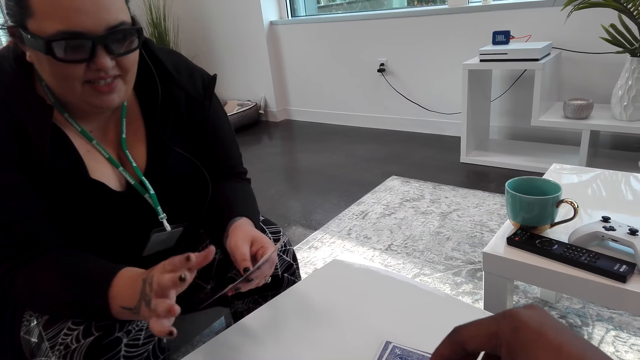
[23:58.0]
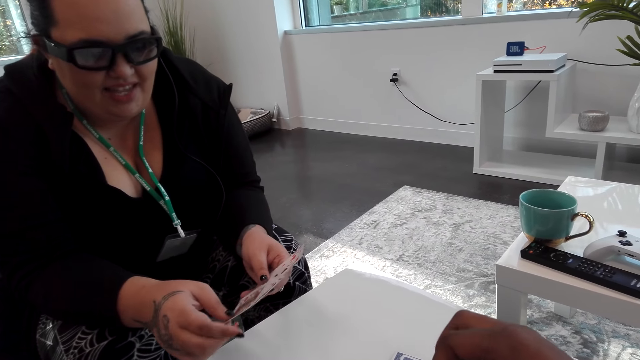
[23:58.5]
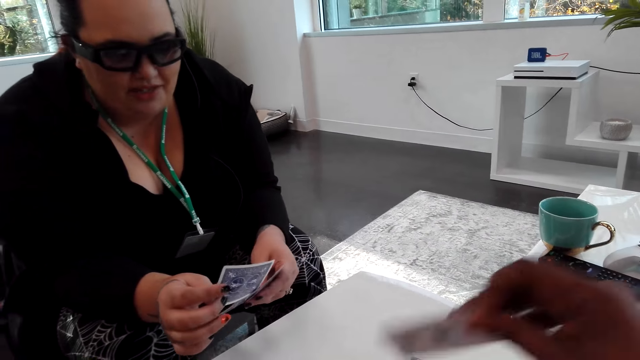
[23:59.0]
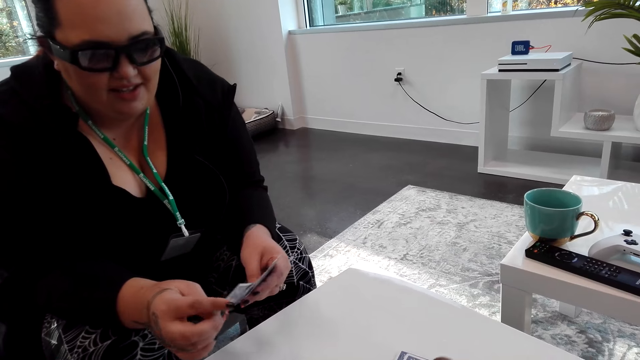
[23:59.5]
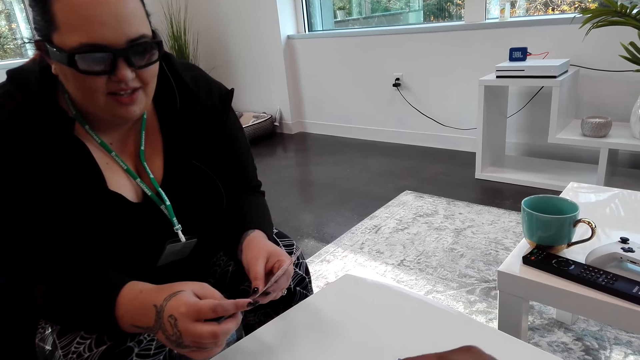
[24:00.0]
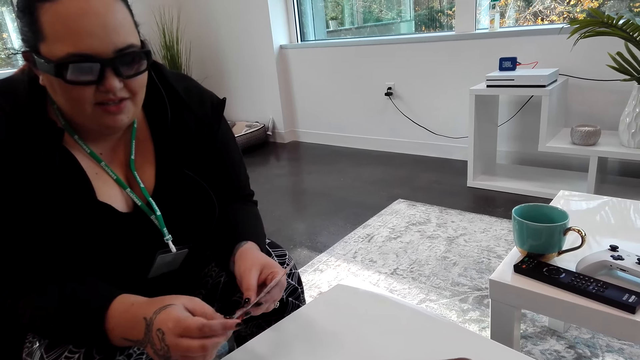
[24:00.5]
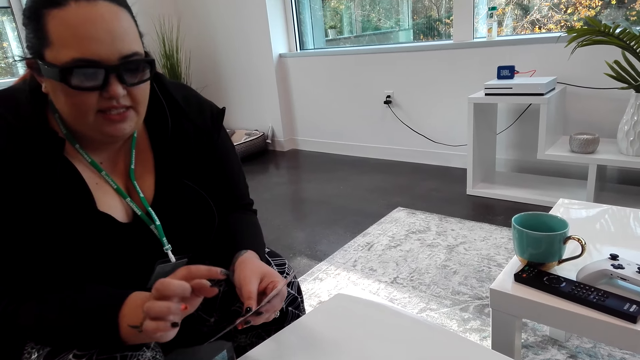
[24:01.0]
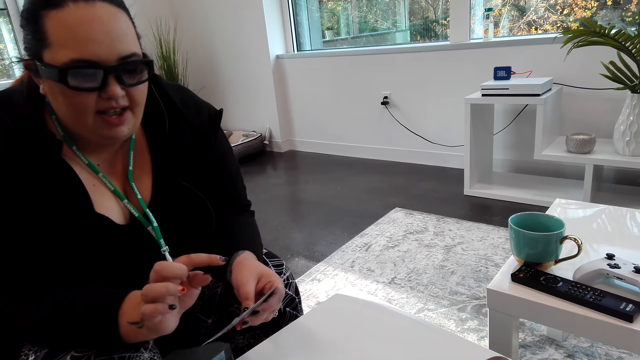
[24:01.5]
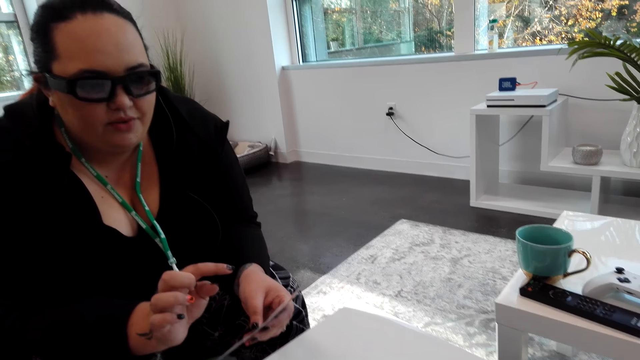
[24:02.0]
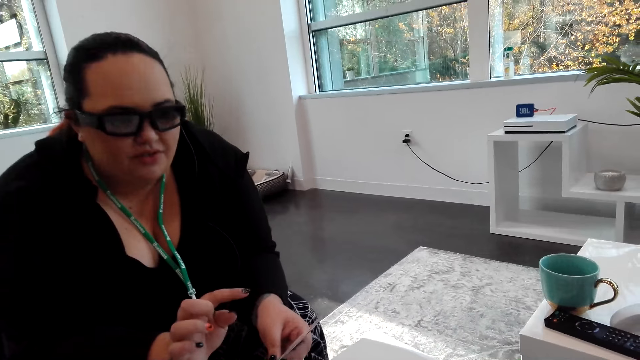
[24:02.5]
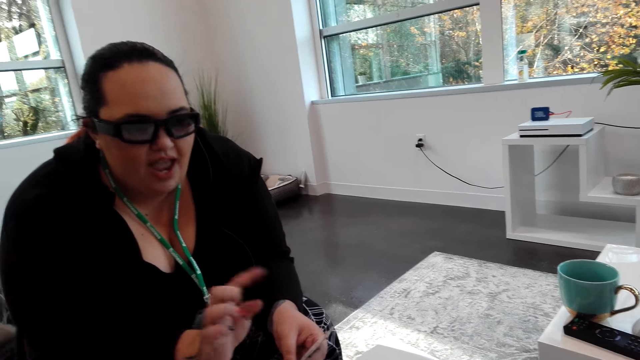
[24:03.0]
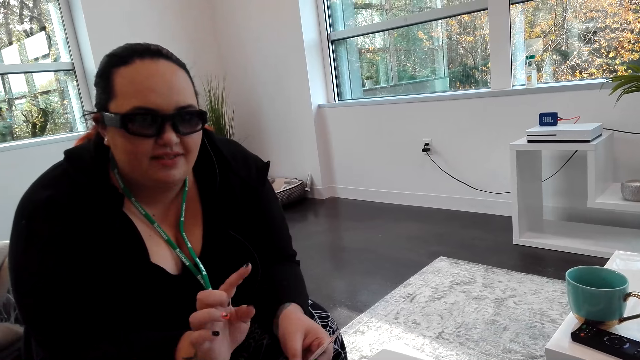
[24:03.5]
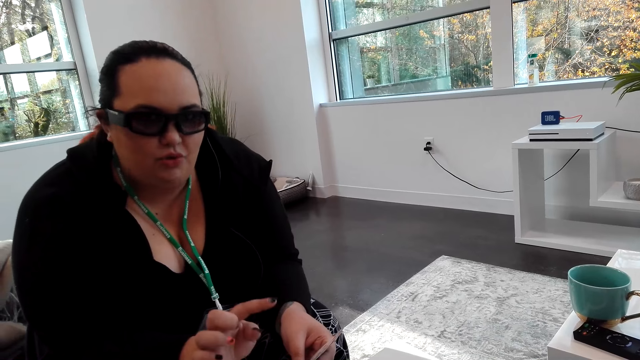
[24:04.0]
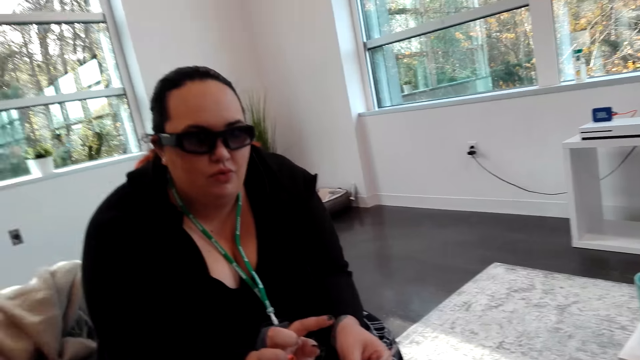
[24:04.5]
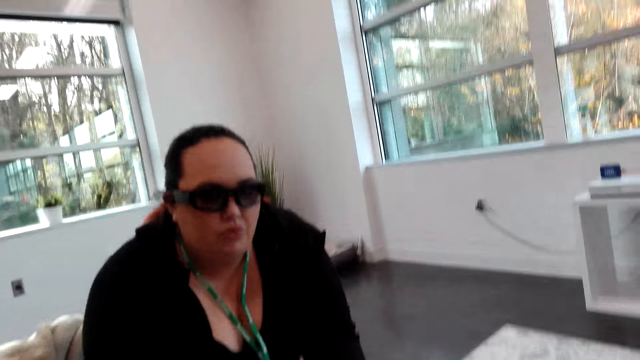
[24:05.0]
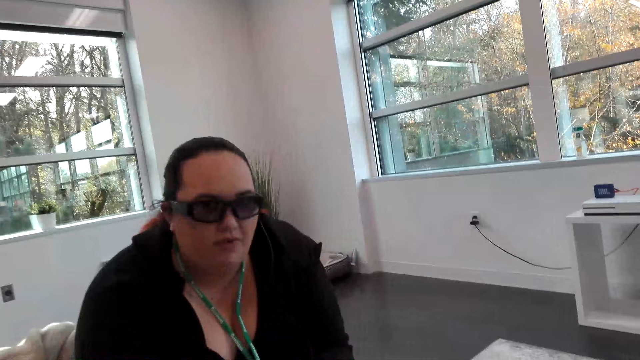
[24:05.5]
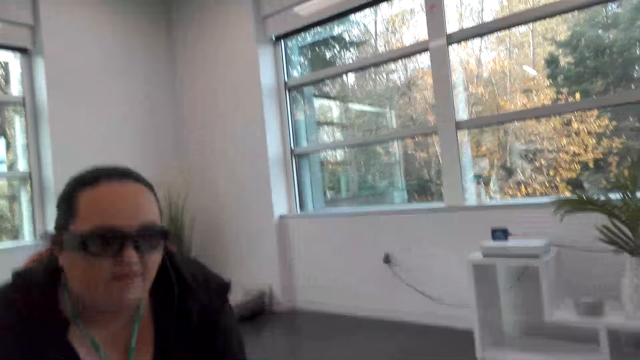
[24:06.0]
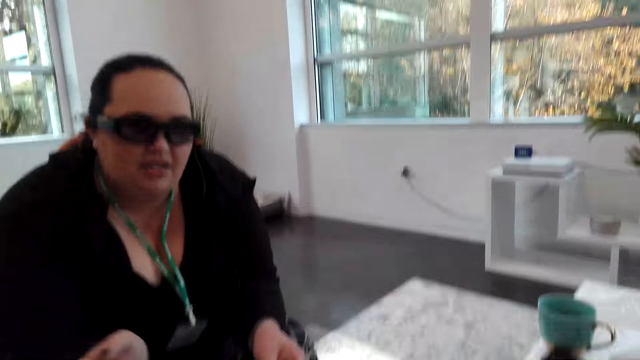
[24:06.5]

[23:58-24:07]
The camera wearer picks up a card. A woman dialogs with the camera wearer.

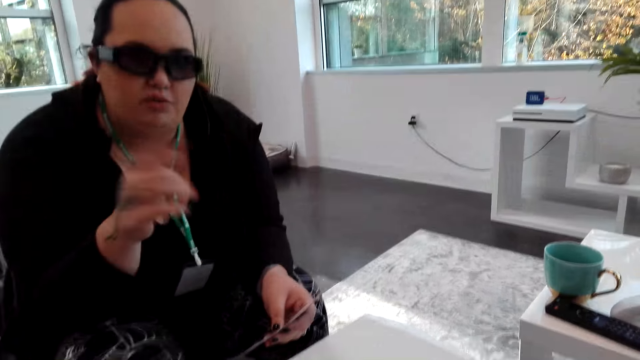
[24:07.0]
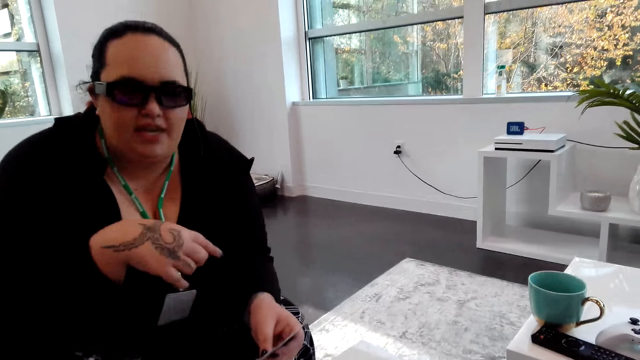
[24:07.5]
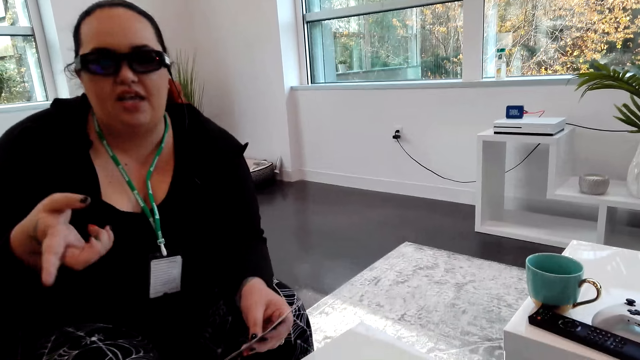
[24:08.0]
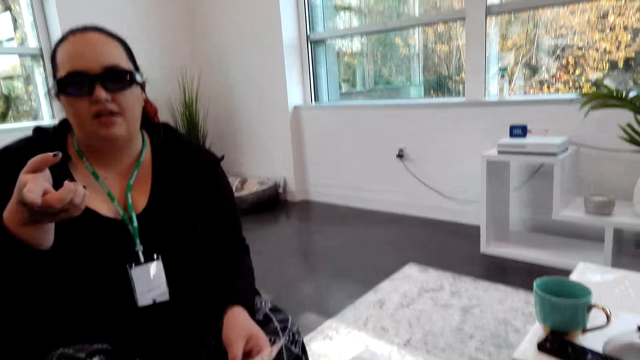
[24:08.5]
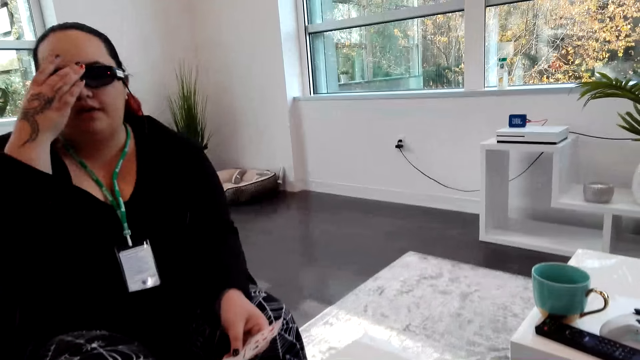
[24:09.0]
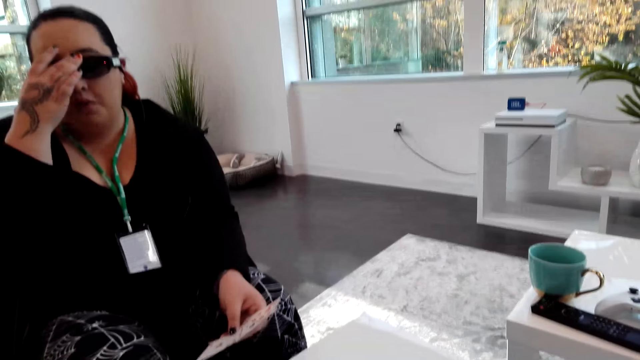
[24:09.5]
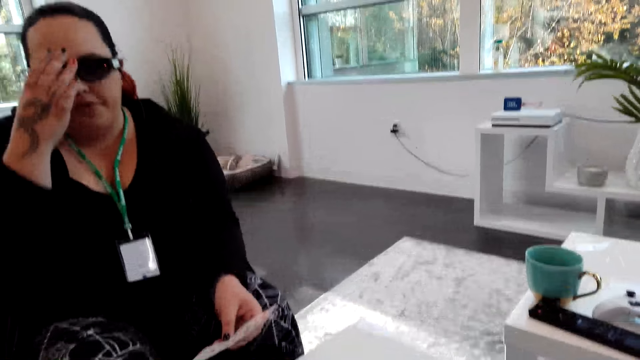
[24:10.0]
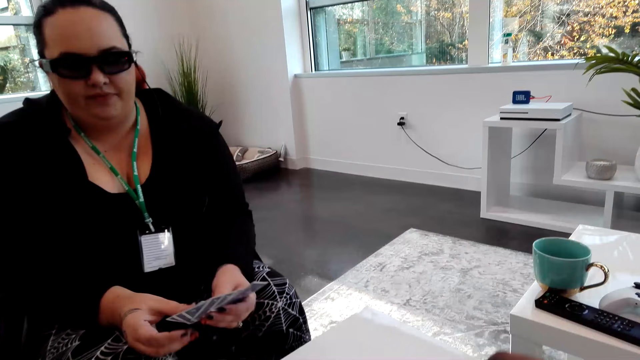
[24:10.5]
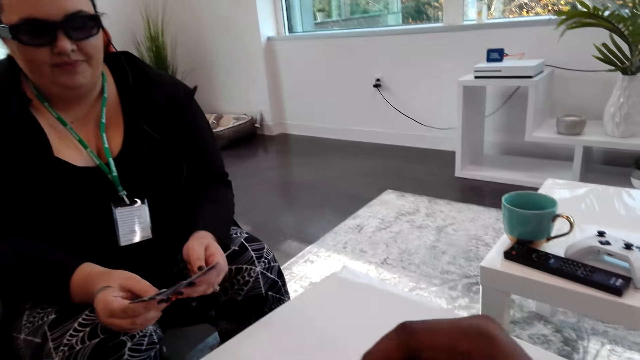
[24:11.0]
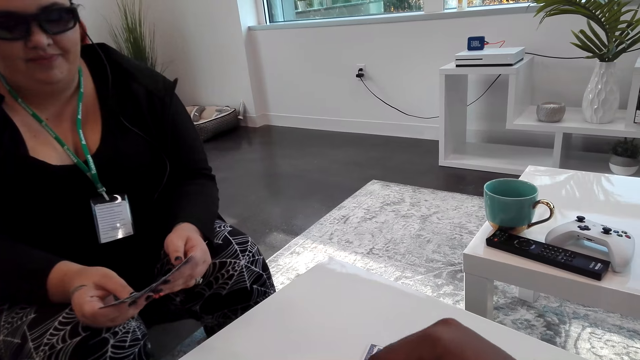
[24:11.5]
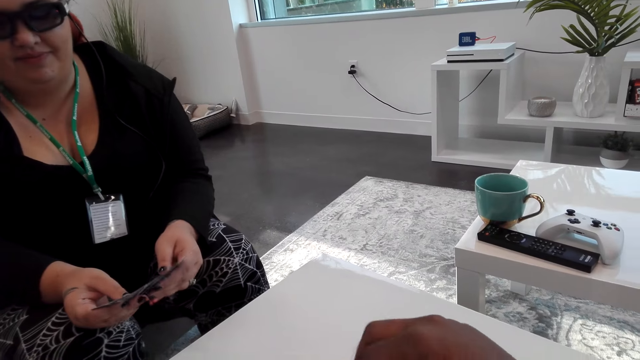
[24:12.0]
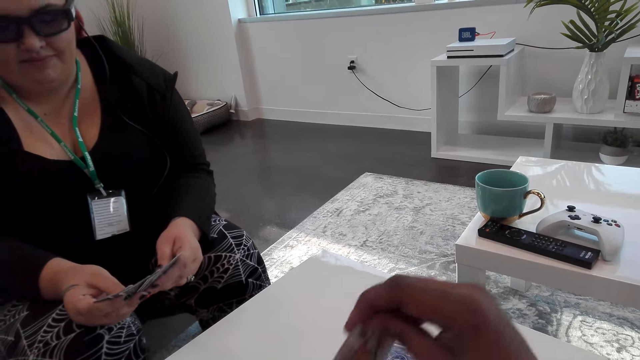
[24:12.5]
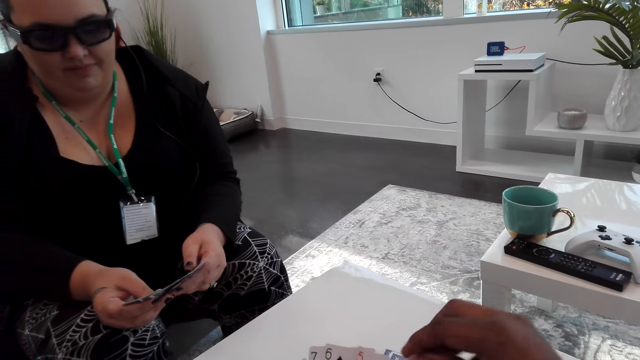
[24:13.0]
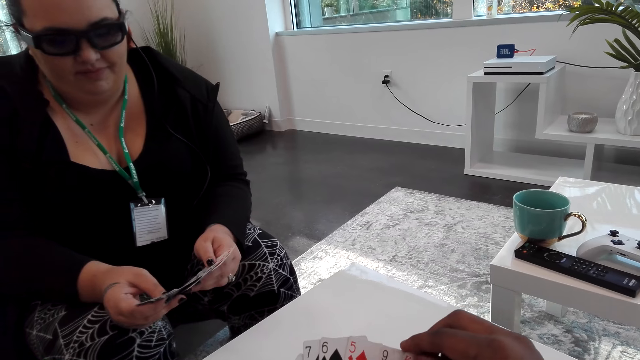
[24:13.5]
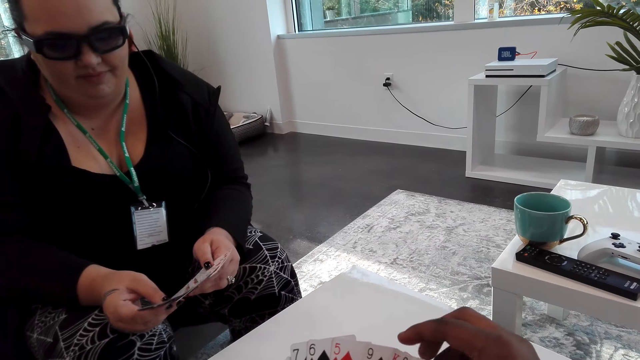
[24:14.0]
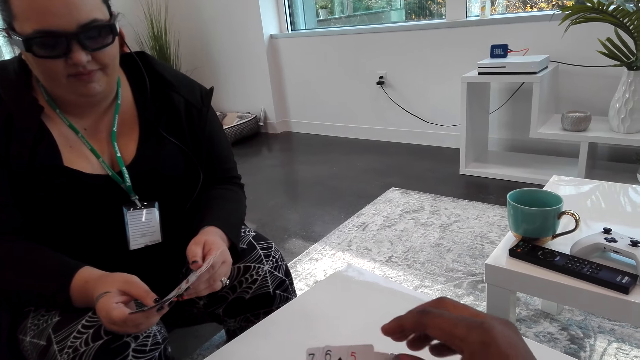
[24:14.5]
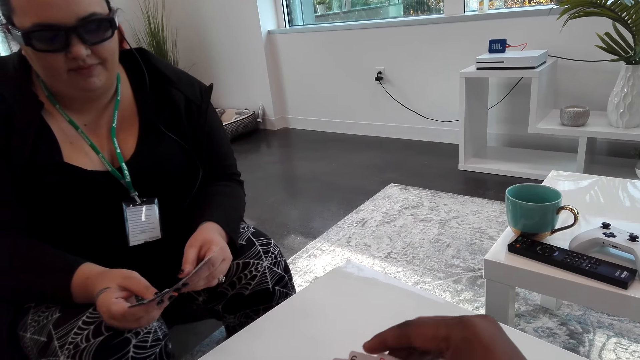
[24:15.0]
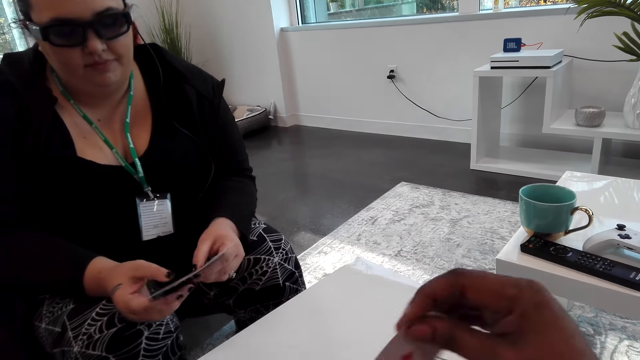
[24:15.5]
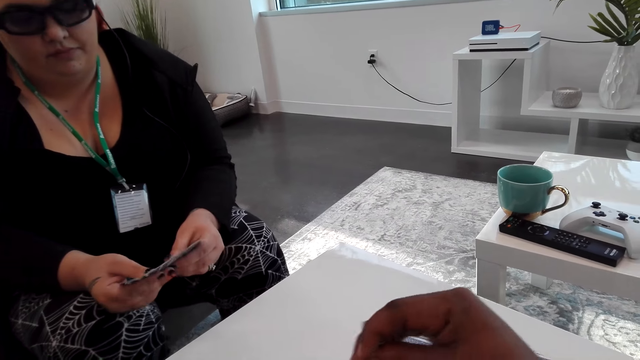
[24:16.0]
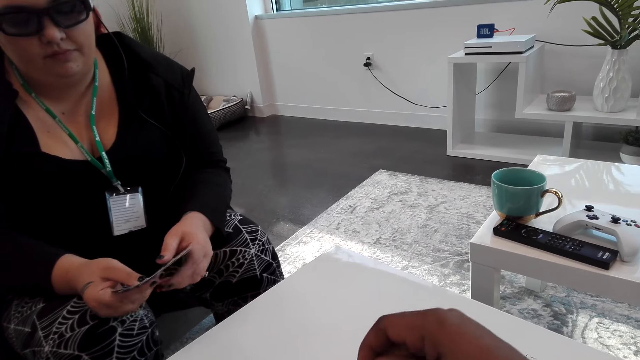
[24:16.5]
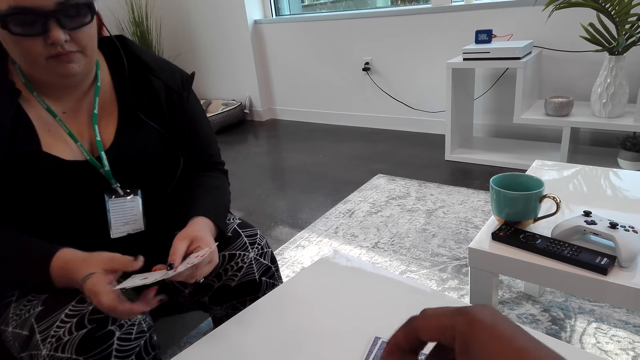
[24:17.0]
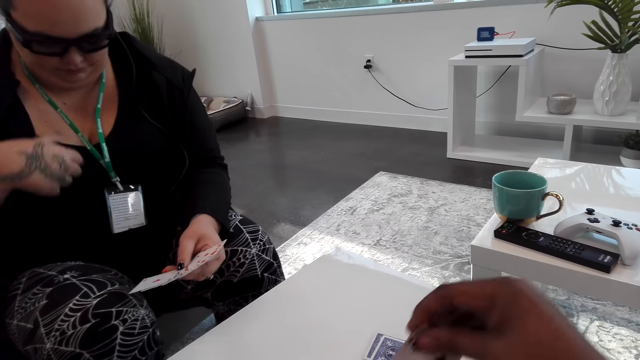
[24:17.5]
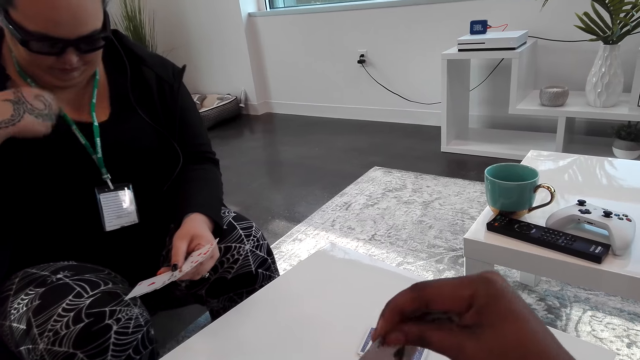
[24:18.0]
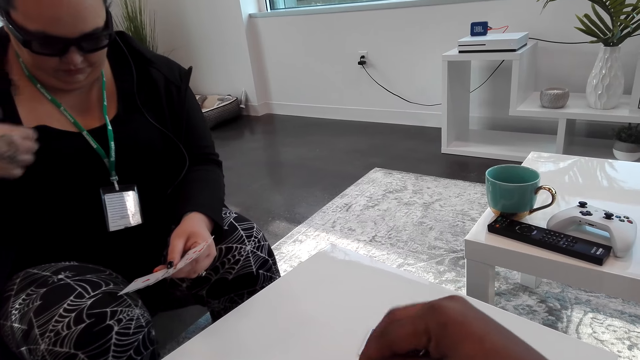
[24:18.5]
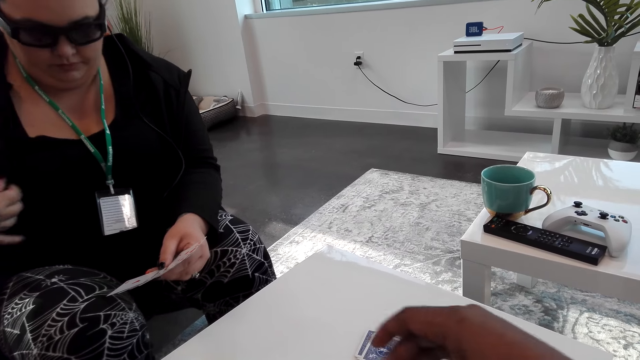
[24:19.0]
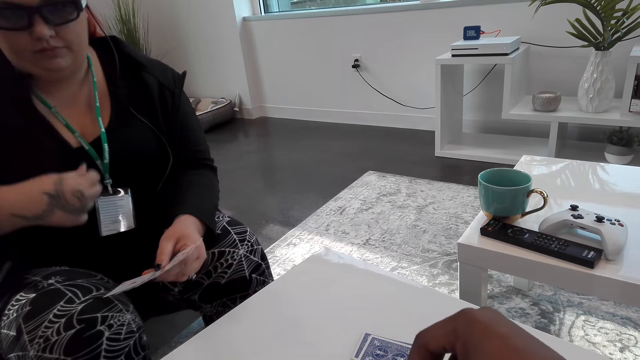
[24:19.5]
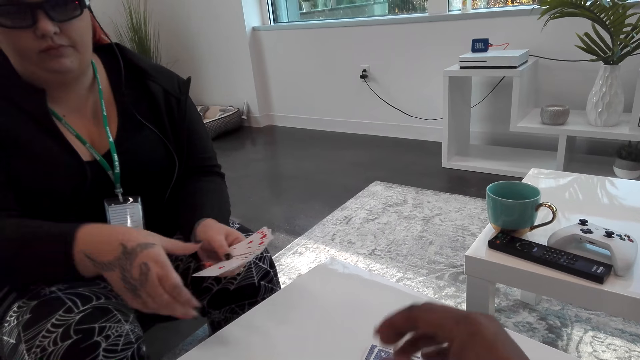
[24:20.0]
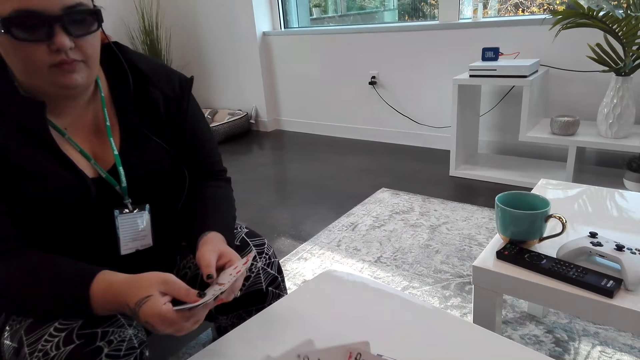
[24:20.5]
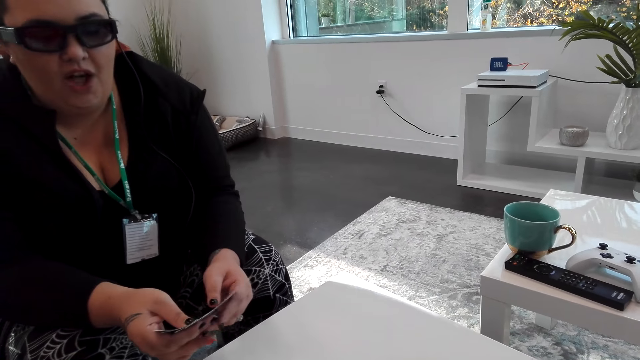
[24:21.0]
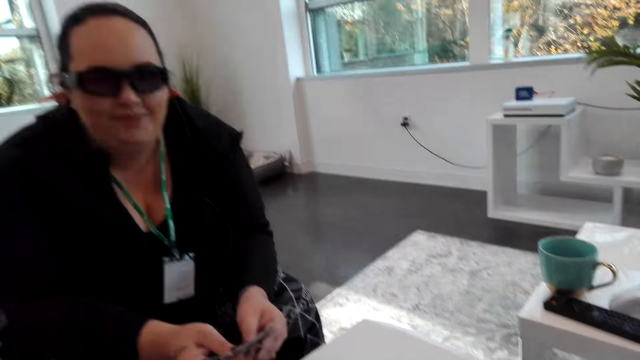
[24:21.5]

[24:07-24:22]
Someone touches the glasses. The camera wearer arranges cards. He pulls his top up.
